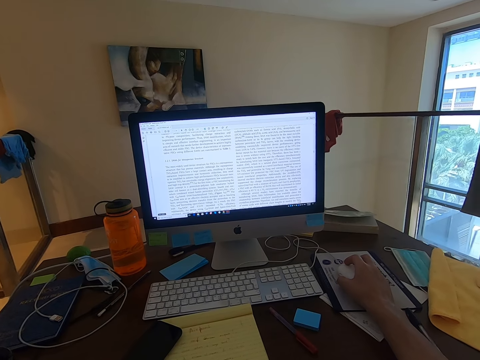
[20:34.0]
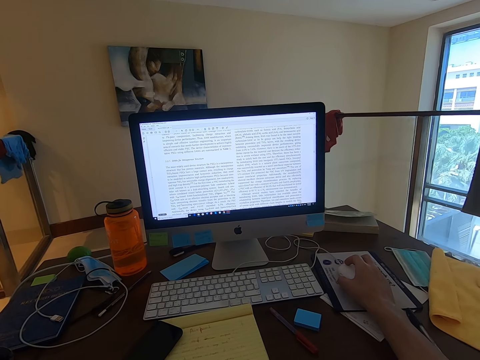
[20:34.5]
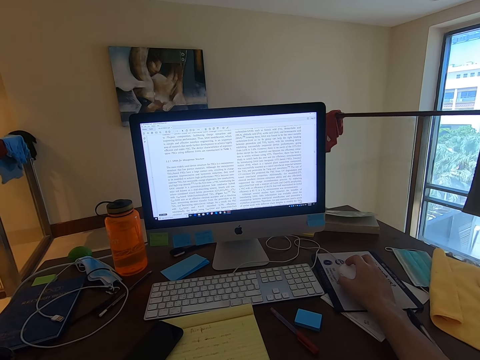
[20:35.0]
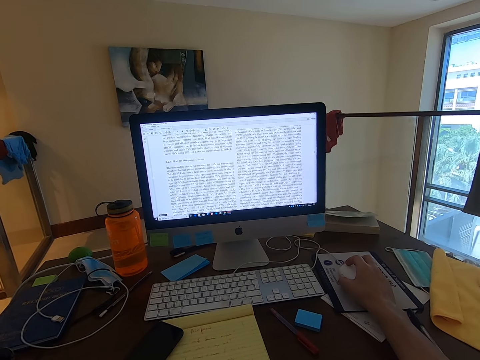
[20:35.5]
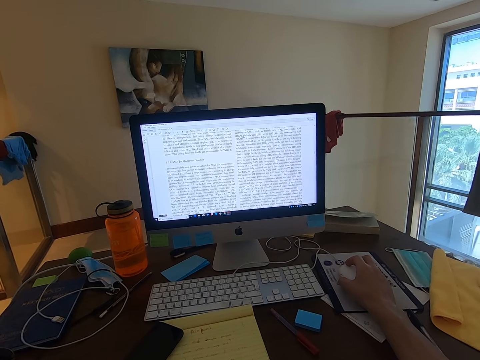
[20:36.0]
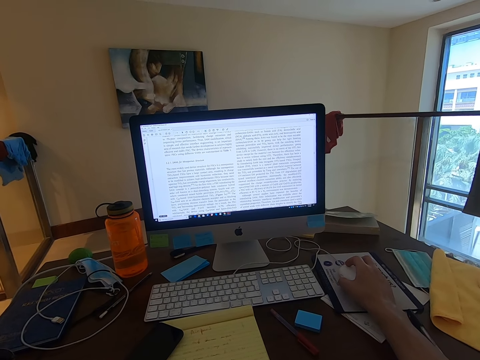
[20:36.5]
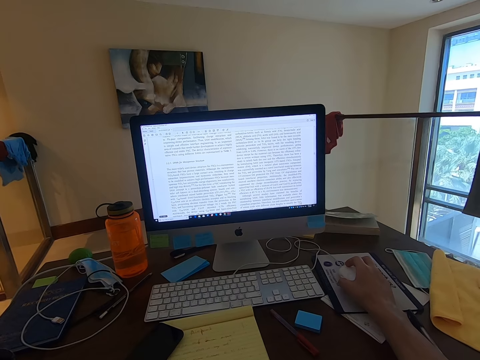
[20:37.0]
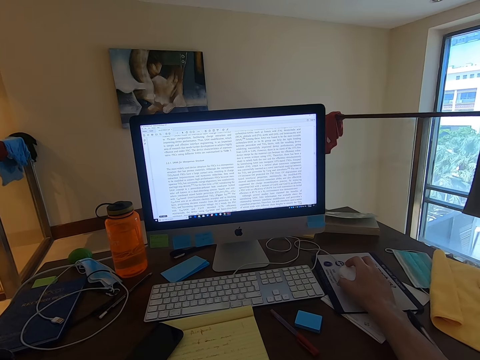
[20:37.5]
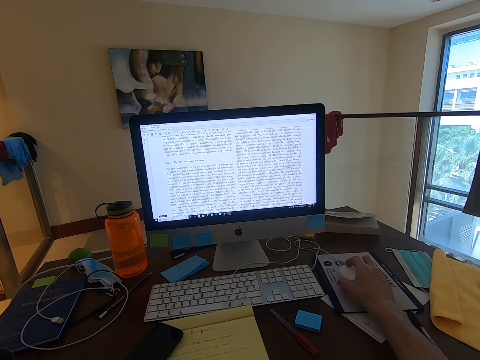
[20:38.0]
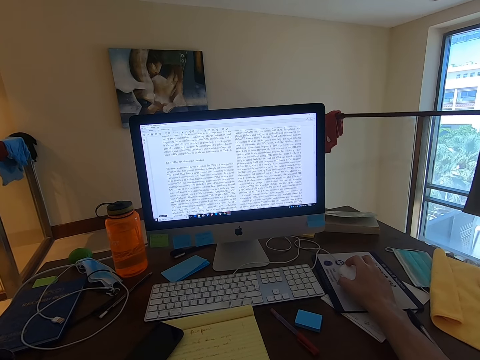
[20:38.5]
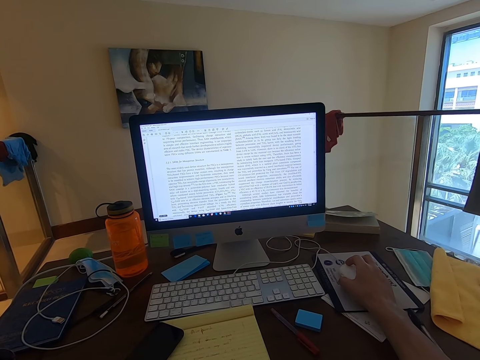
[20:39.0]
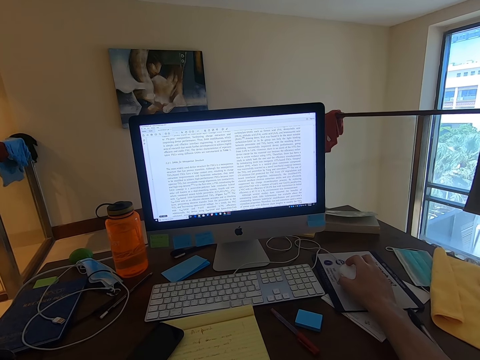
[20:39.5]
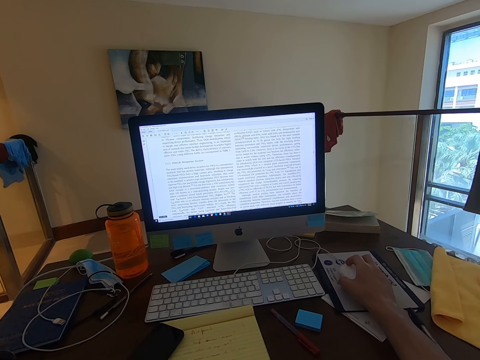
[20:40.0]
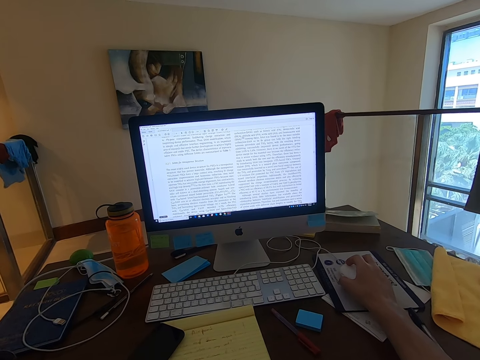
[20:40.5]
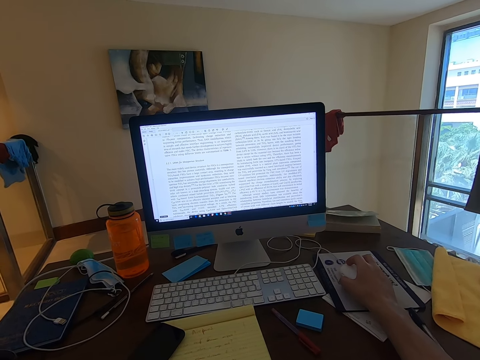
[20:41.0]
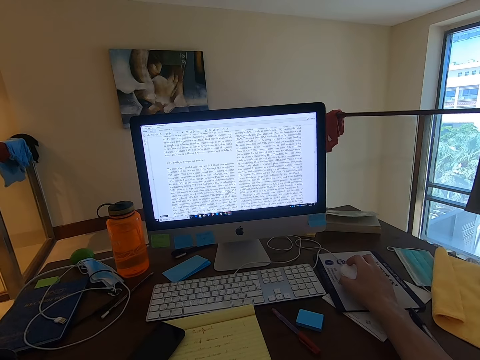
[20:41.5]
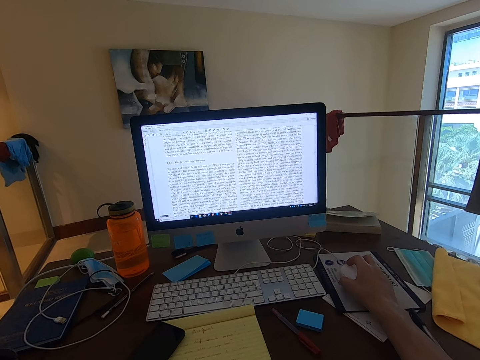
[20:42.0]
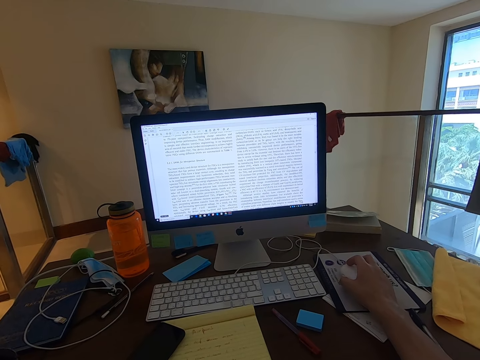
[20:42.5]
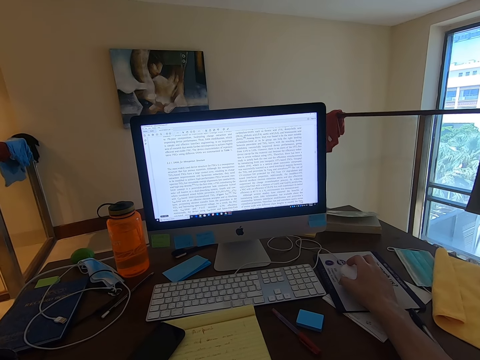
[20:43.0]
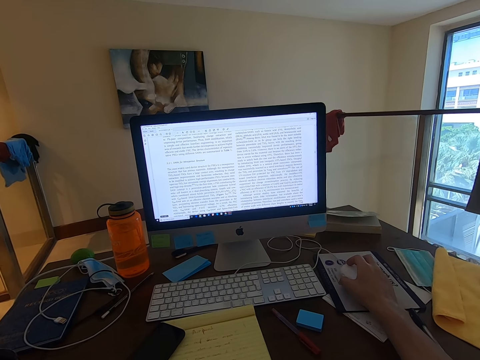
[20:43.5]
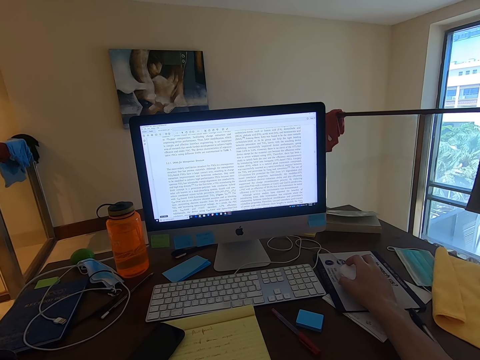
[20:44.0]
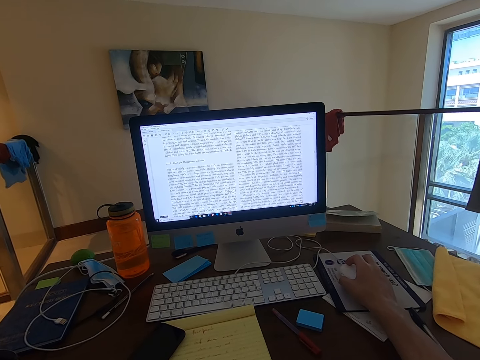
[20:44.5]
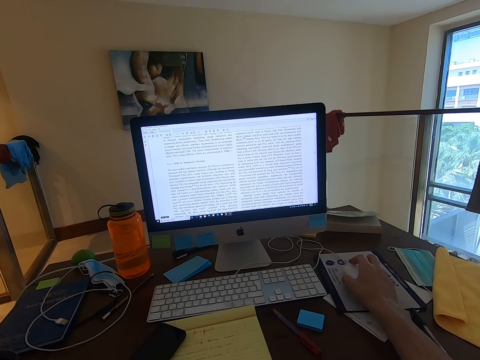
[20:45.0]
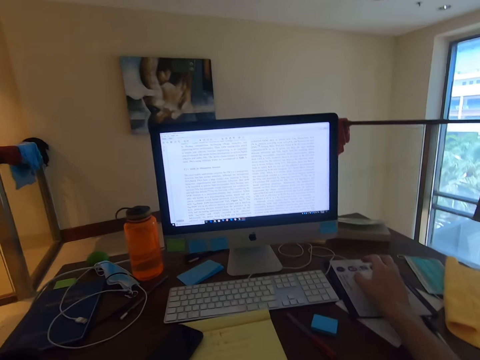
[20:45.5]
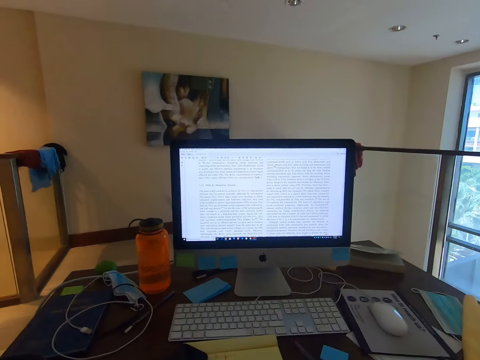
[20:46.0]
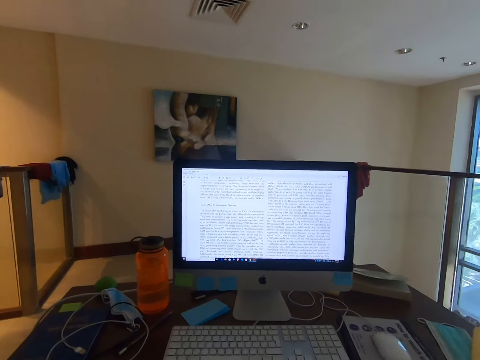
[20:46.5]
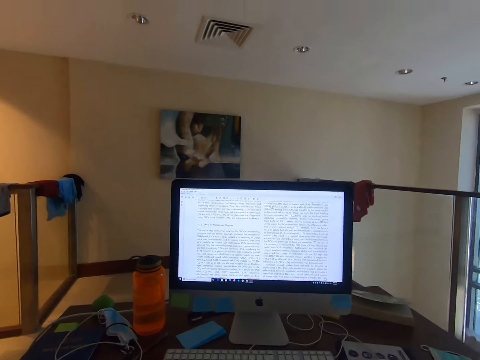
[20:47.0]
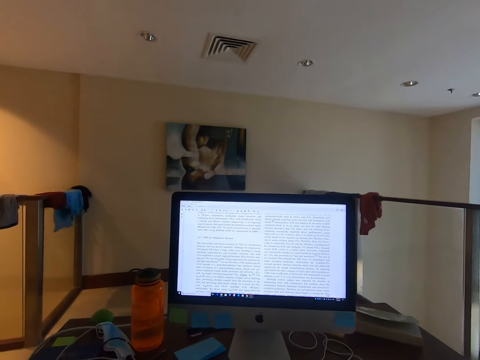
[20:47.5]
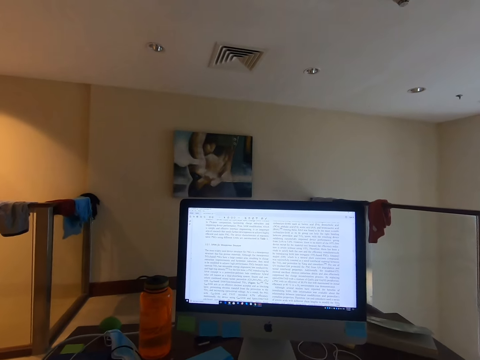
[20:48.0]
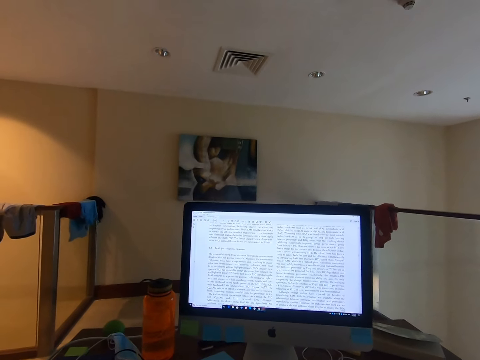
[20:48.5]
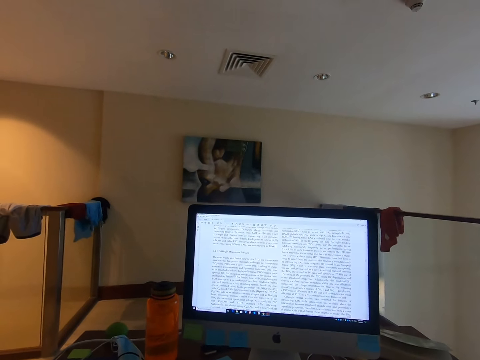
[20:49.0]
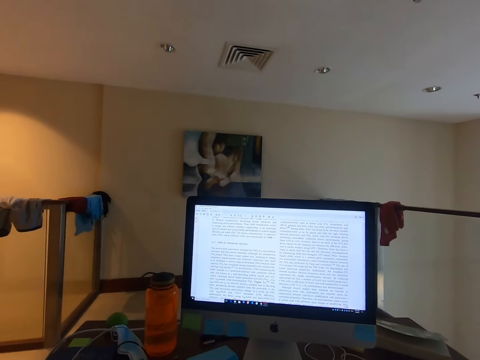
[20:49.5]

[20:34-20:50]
The camera wearer lets go of the mouse. They stare at the computer's screen.

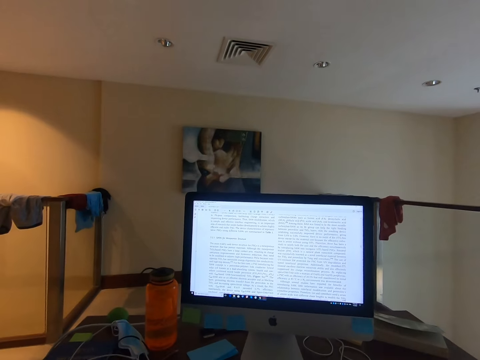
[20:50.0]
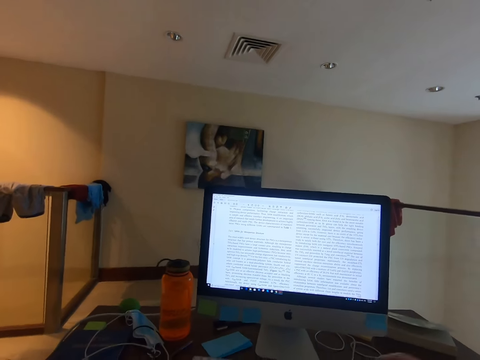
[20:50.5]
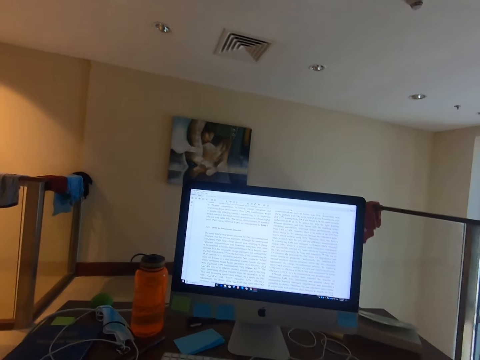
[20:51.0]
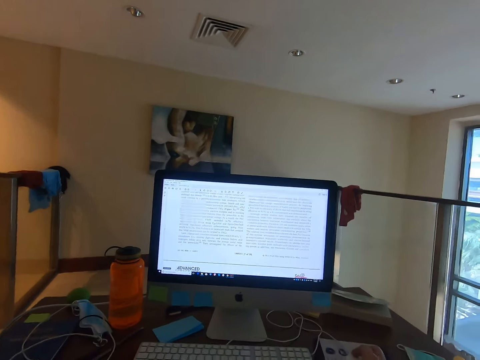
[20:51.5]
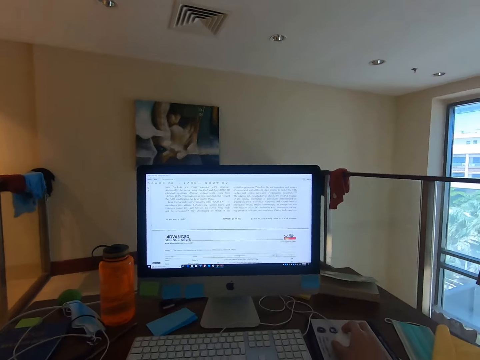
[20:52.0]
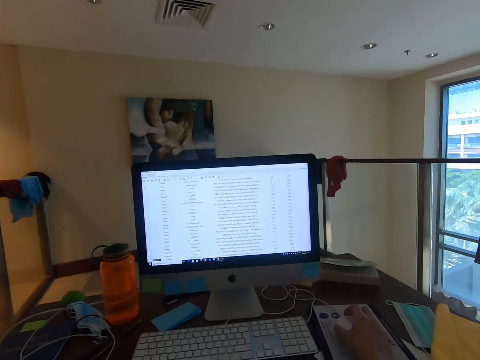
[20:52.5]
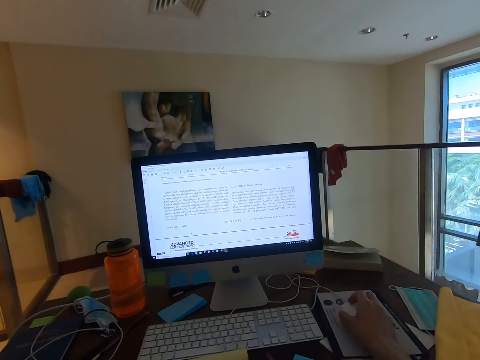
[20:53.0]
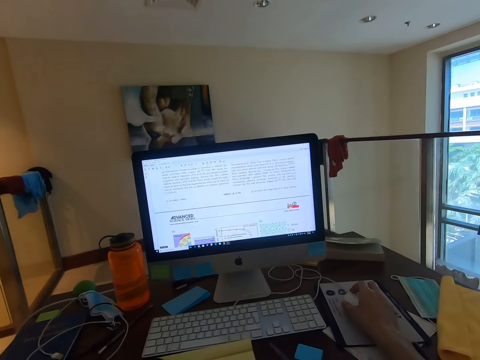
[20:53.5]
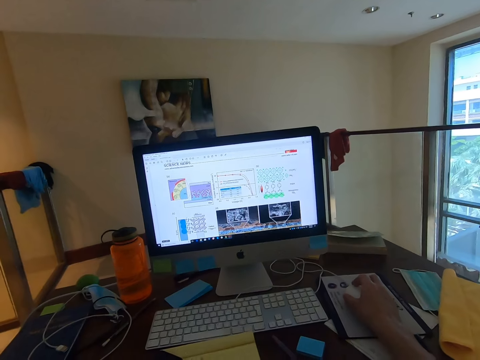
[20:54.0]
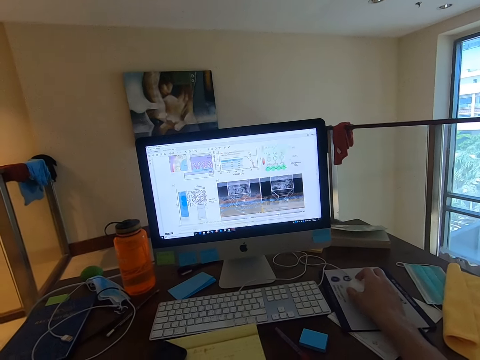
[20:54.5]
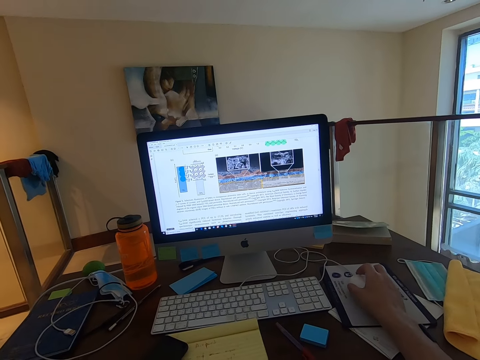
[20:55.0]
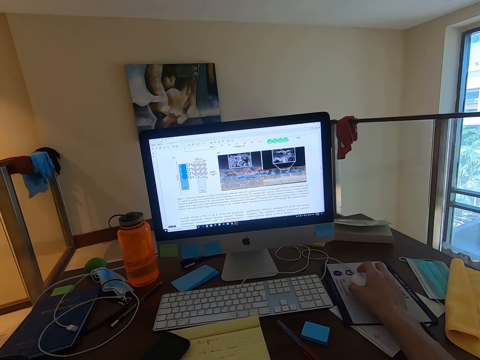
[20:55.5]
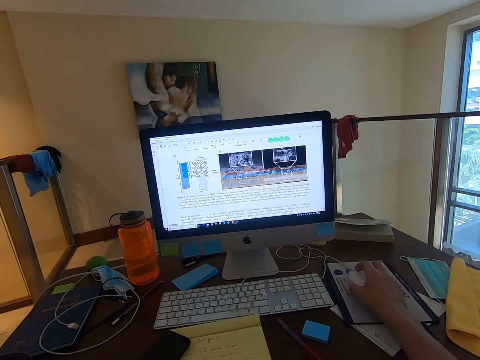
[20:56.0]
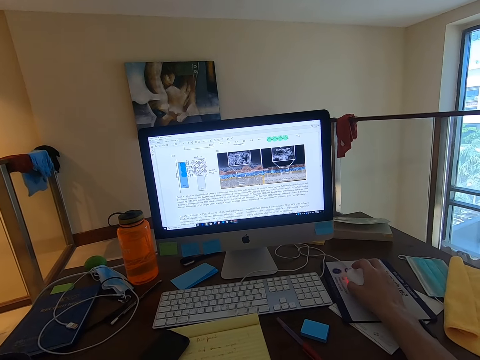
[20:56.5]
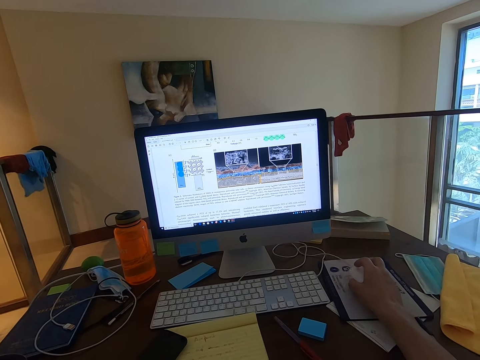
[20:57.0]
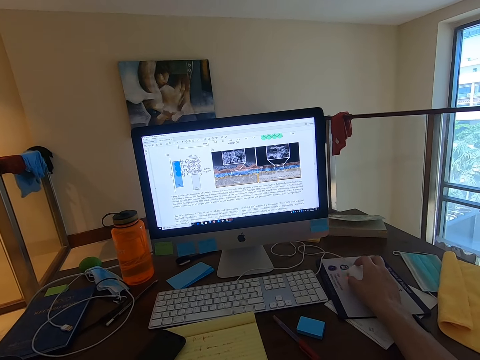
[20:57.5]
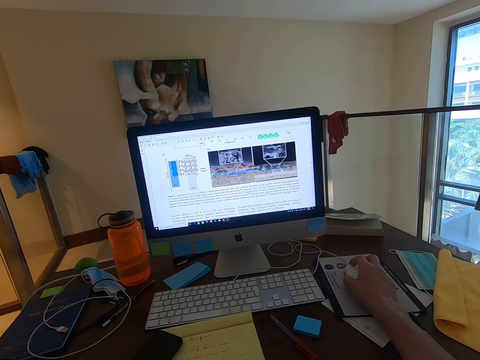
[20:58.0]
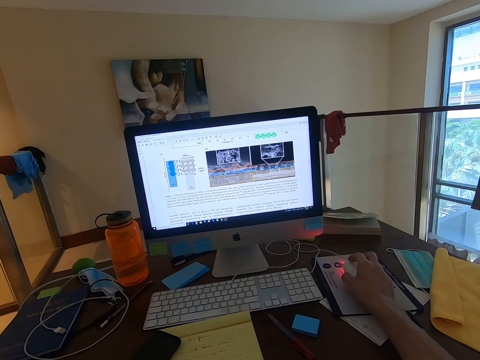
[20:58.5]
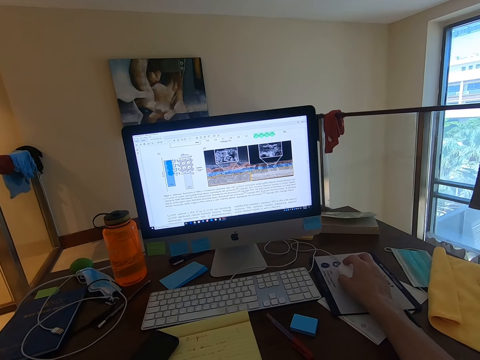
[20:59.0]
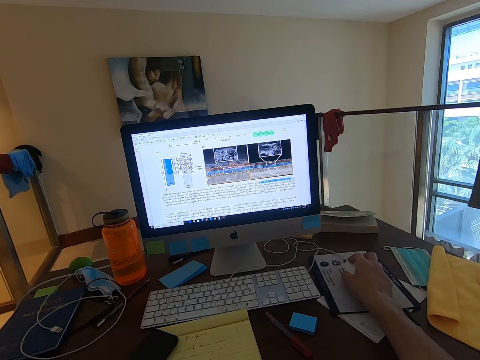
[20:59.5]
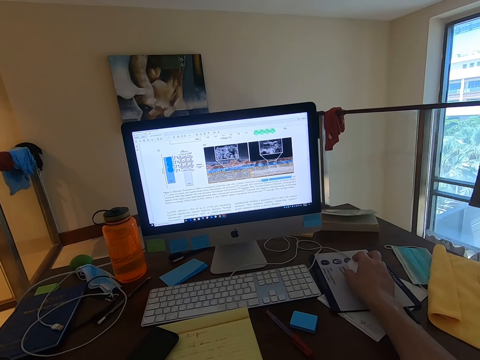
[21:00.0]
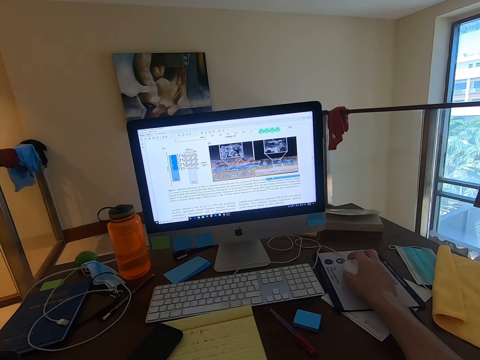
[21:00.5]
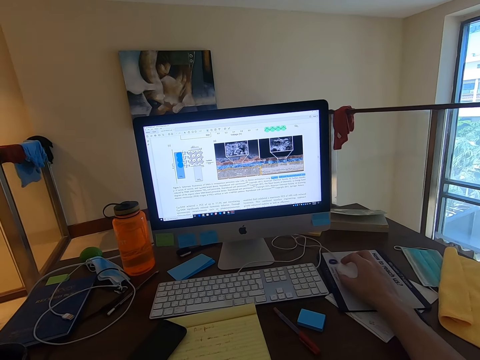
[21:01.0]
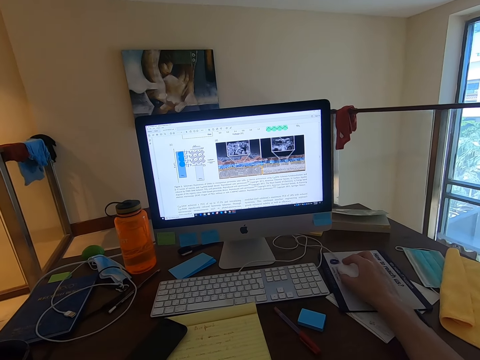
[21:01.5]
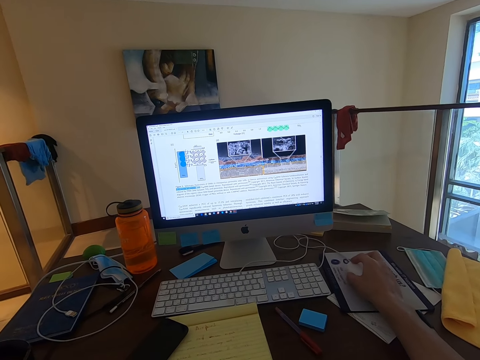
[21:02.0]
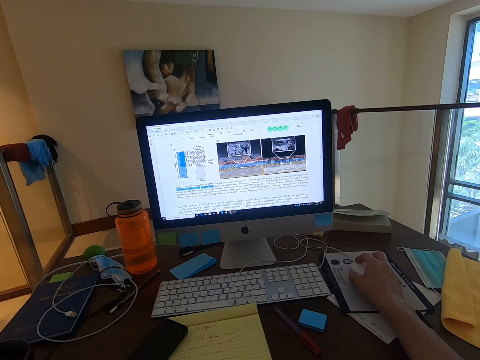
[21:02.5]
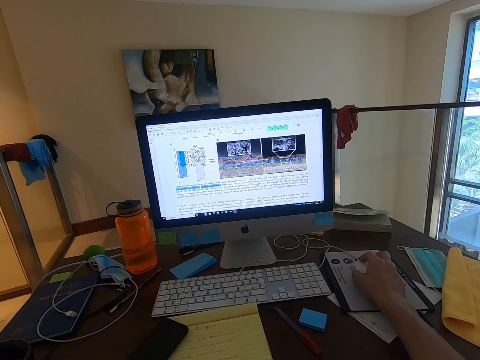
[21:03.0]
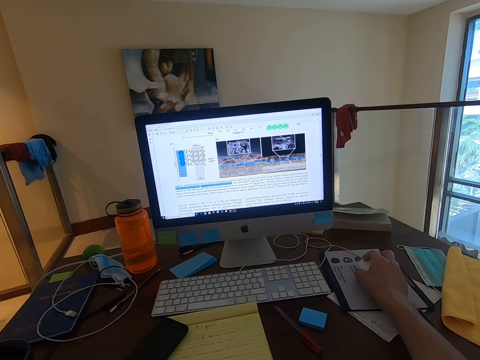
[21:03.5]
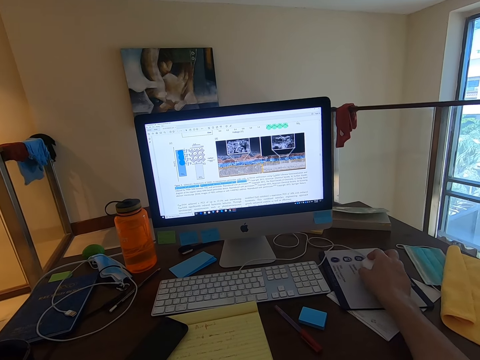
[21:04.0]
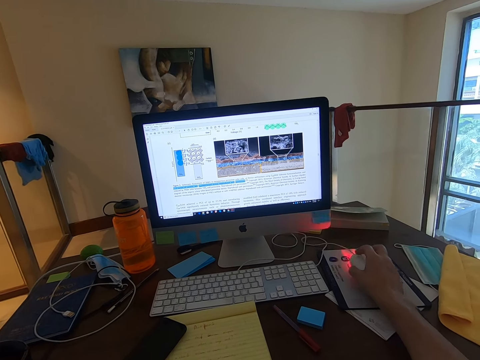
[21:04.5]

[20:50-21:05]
The camera wearer operates the computer. They stare at the computer's screen. They operate the computer.
